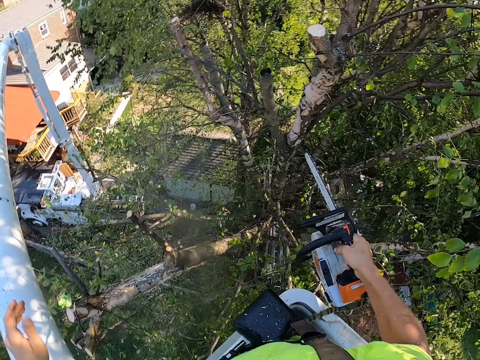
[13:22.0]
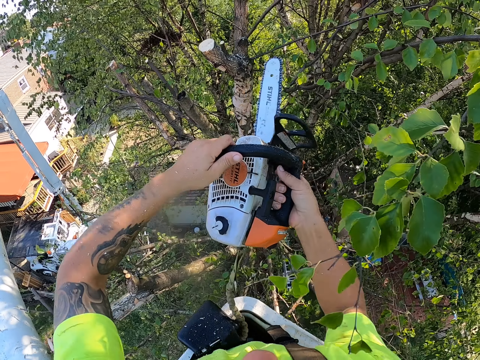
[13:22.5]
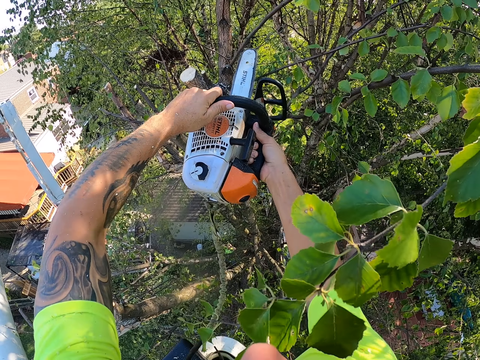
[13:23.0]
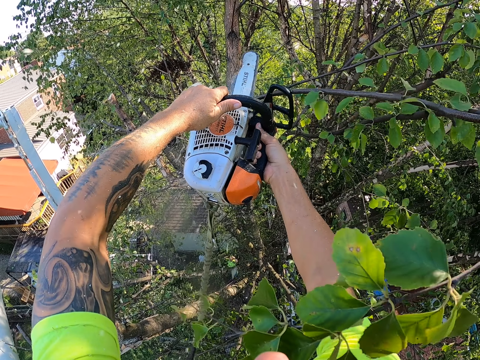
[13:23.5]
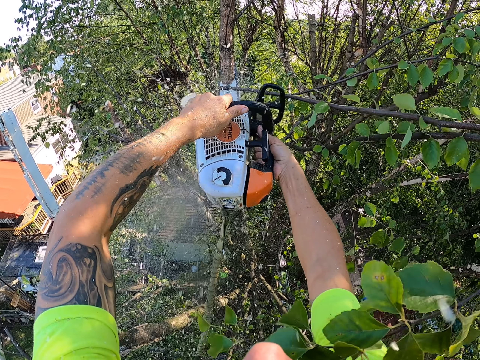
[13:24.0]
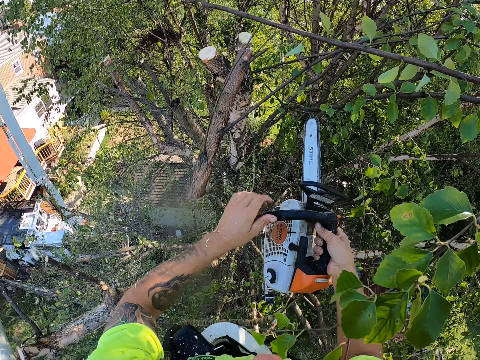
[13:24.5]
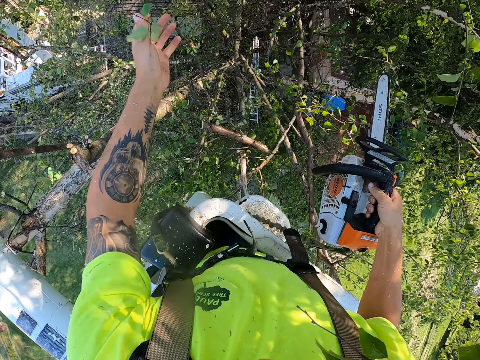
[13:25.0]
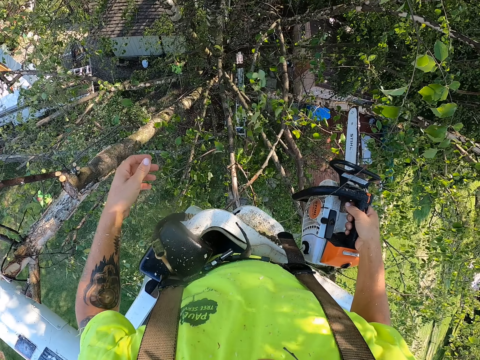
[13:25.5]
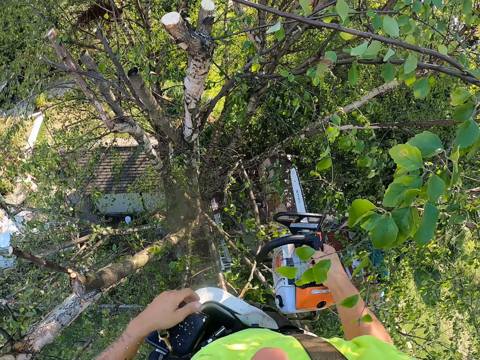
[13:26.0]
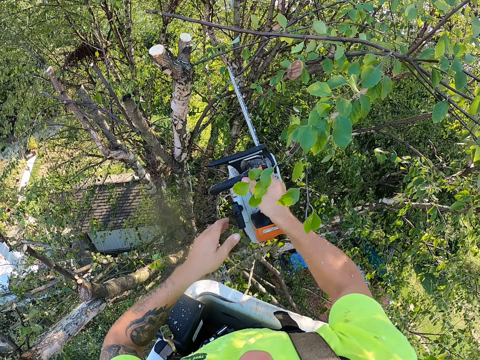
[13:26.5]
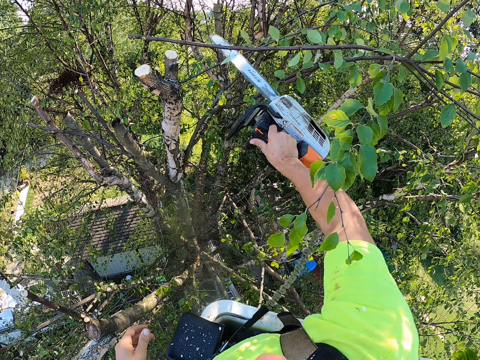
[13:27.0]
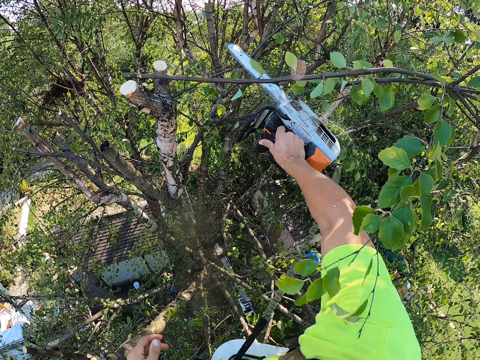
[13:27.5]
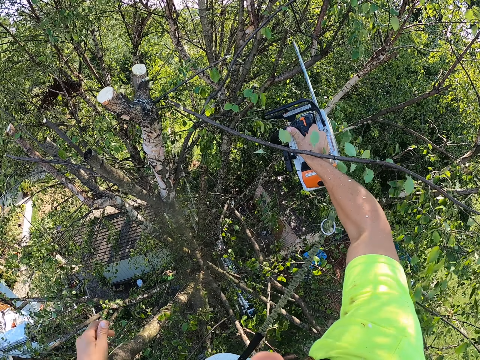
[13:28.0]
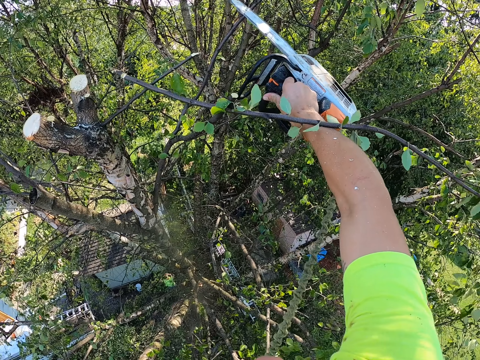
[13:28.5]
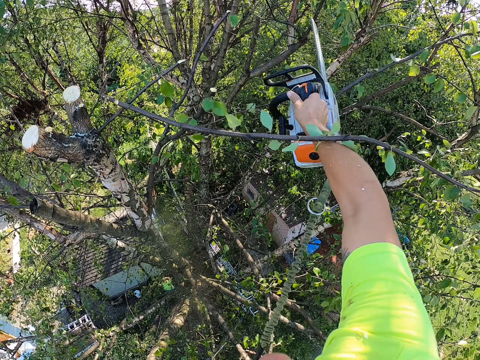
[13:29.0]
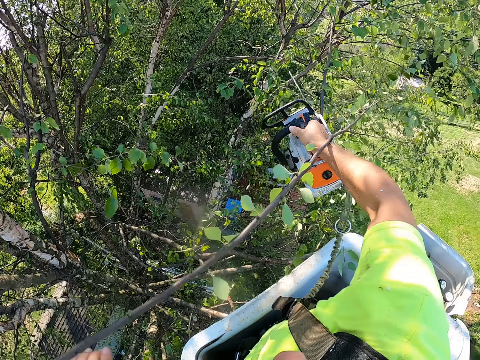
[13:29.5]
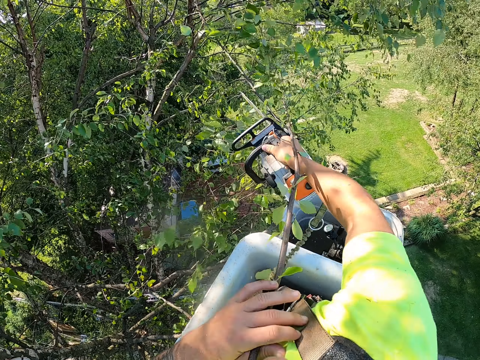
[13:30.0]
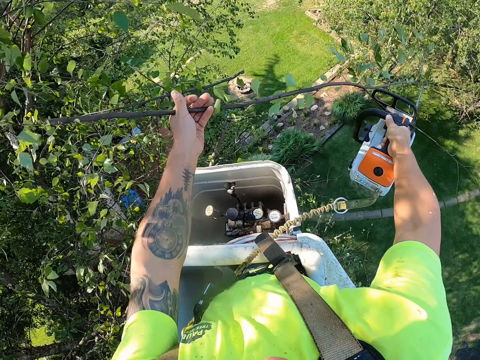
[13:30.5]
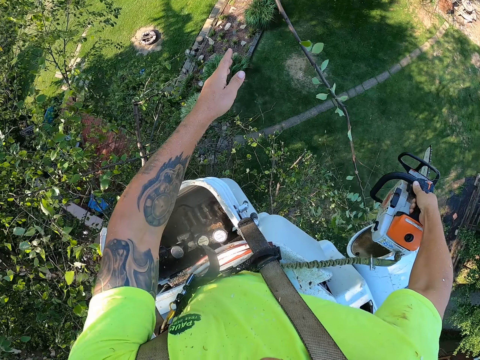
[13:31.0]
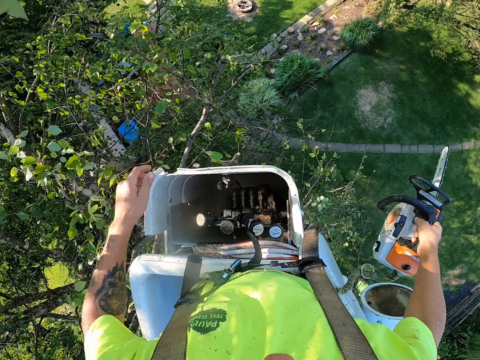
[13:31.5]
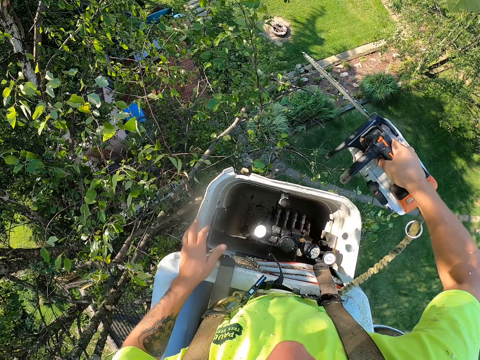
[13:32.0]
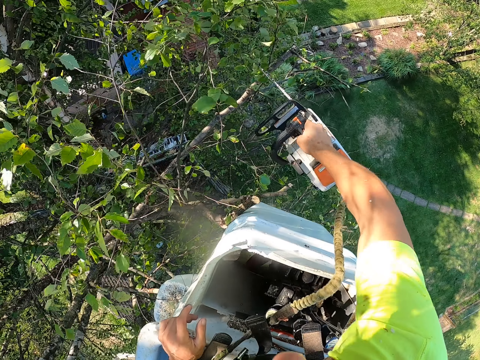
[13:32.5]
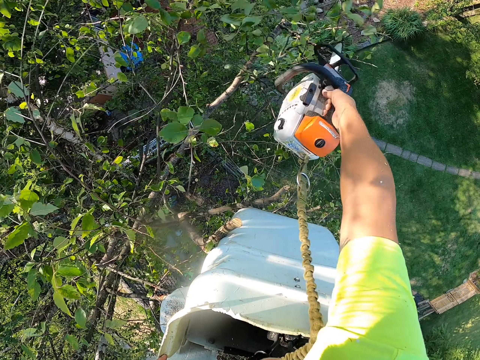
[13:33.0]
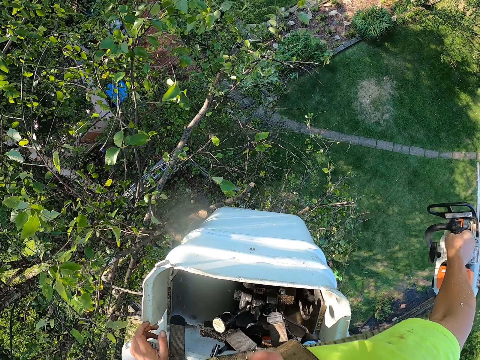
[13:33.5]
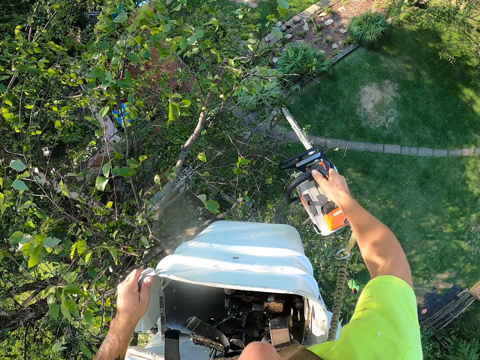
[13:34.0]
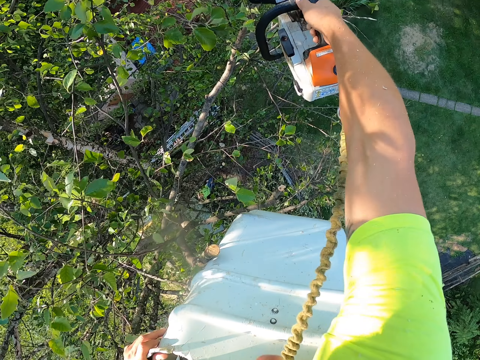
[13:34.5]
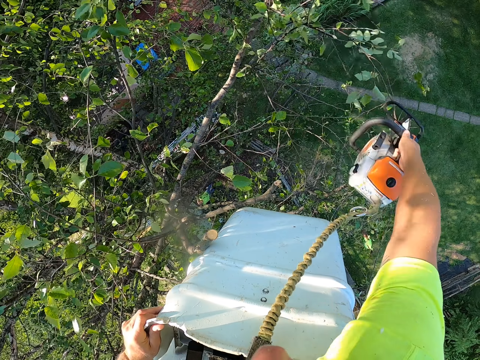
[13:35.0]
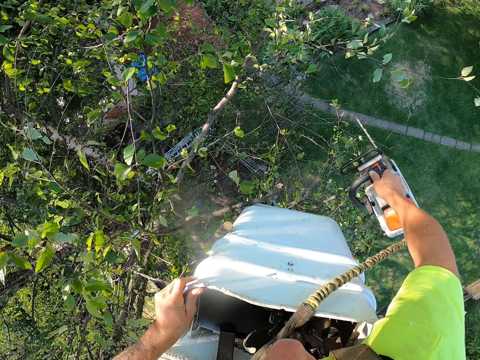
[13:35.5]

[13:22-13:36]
The camera wearer drops the branch from his left hand on the ground. He holds the chainsaw with both hands. He cuts the tree branch with the chainsaw in both hands. He holds the chainsaw with his right hand. He cuts the tree branch with the chainsaw in his right hand. He holds a tree branch with his left hand. He drops the branch from his left hand on the floor. He cuts the tree branch with the chainsaw in his right hand.

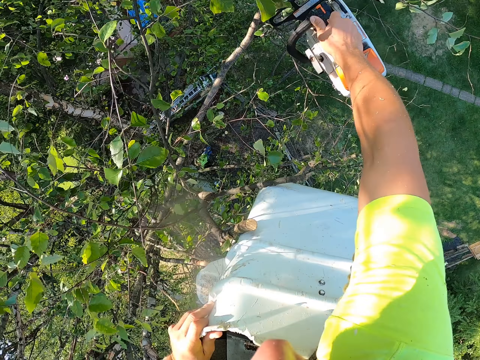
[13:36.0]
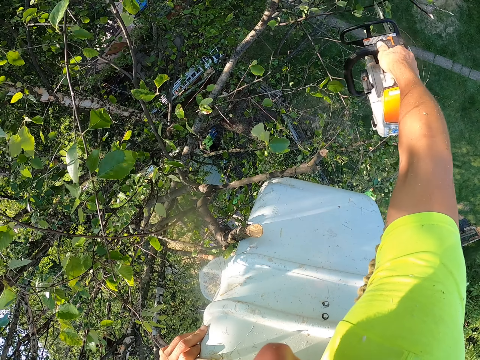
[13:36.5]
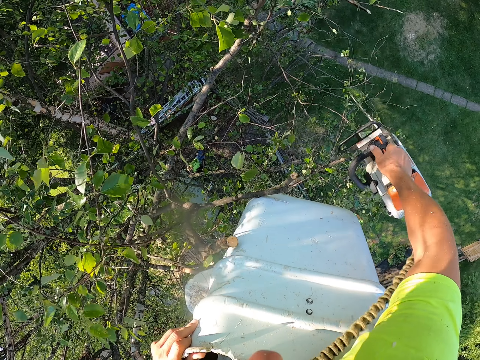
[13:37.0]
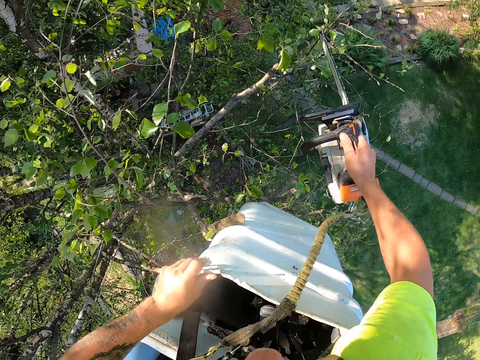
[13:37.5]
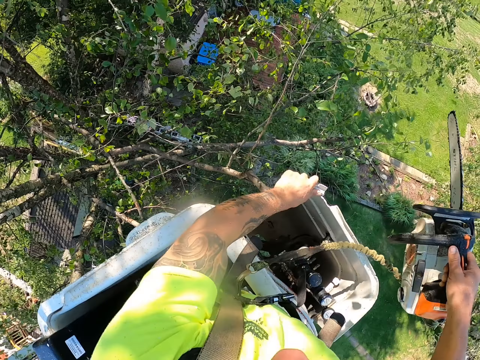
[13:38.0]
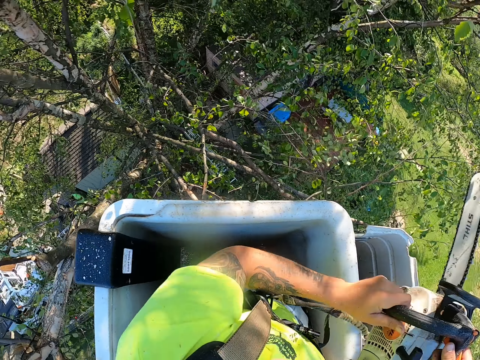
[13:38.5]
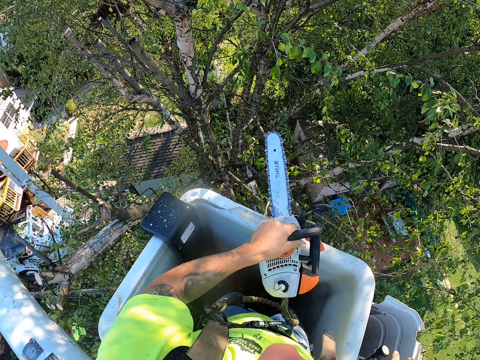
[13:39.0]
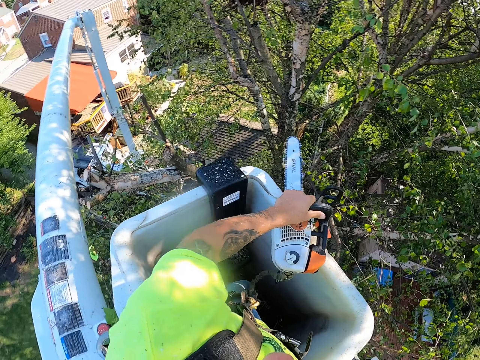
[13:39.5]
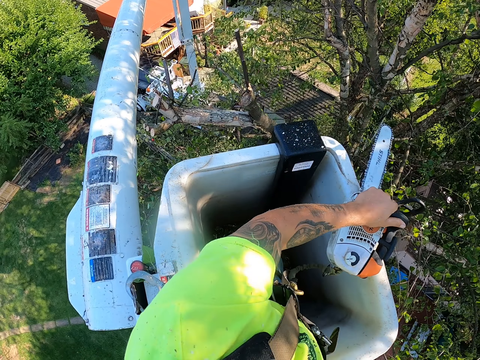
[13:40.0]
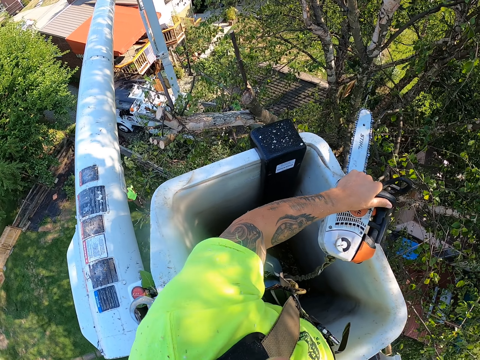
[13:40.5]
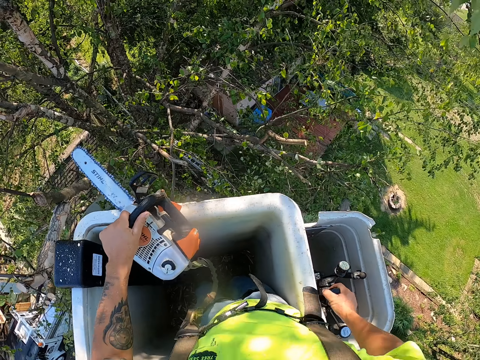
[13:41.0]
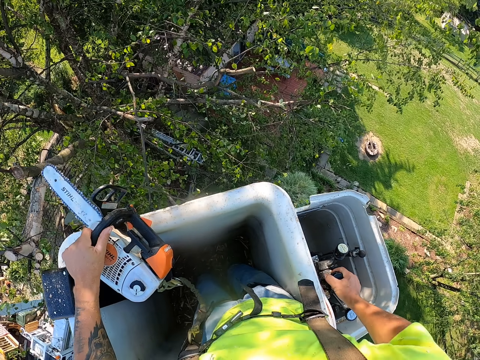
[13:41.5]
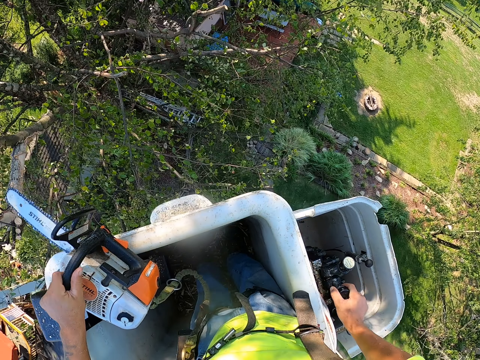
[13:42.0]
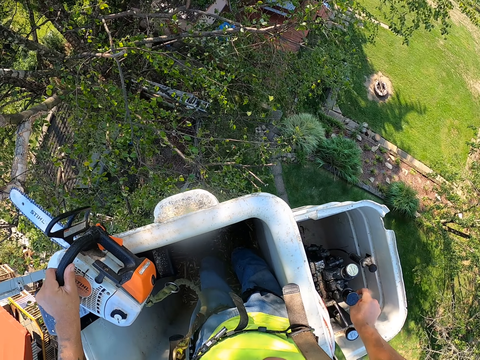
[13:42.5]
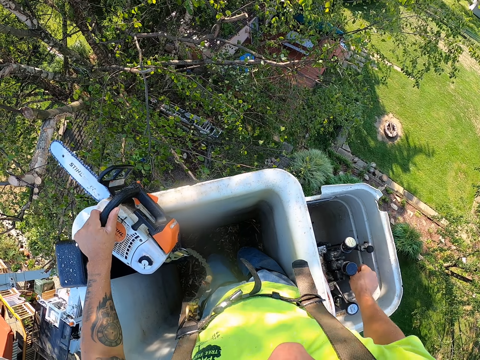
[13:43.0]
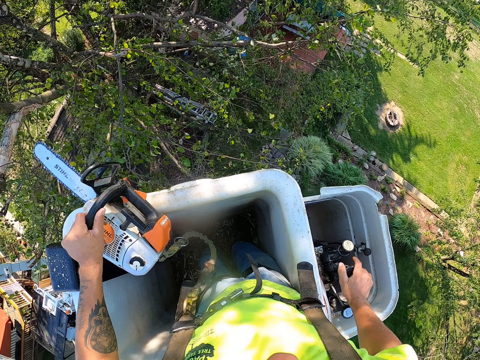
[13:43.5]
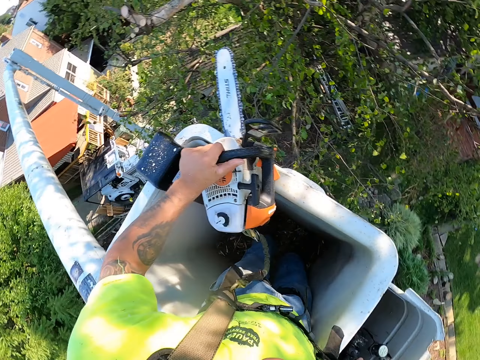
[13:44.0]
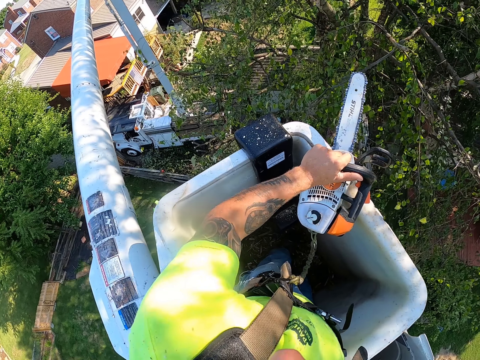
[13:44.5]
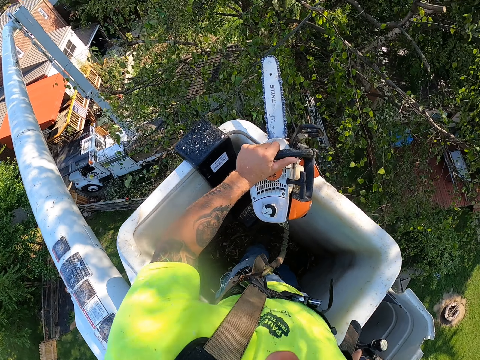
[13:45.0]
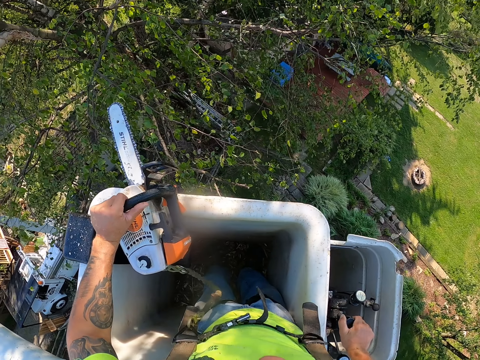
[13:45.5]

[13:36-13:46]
The camera wearer holds the chainsaw with both hands. He holds the chainsaw with his left hand. He controls the boom lift with his right hand on the gear.

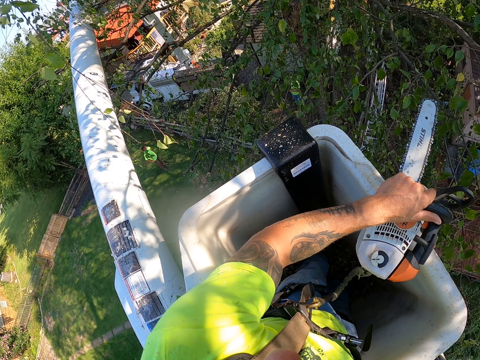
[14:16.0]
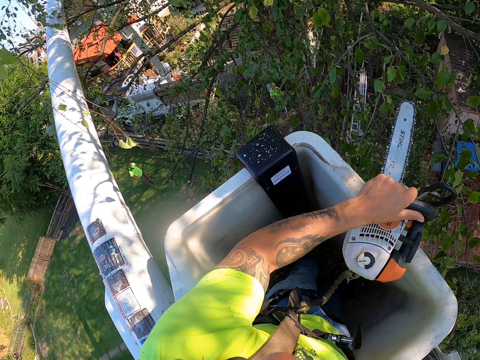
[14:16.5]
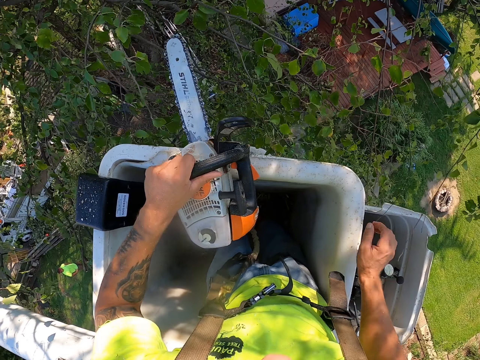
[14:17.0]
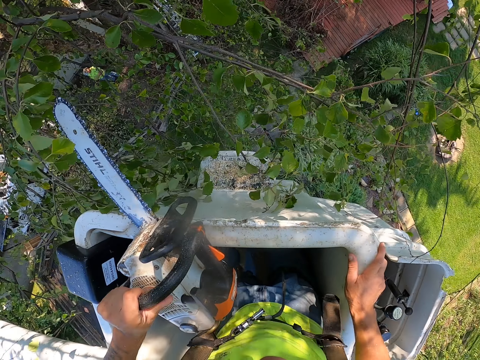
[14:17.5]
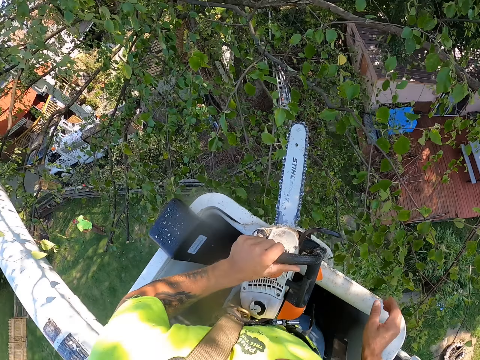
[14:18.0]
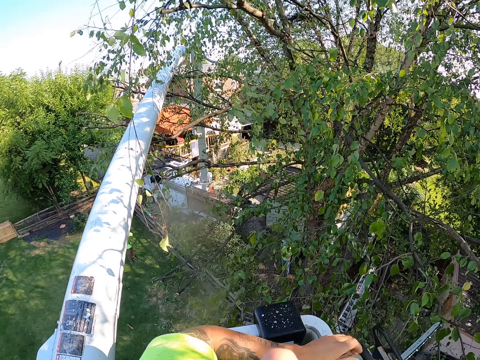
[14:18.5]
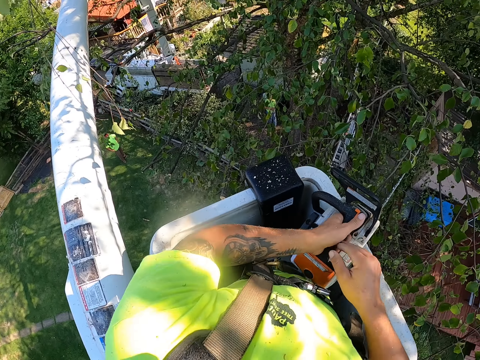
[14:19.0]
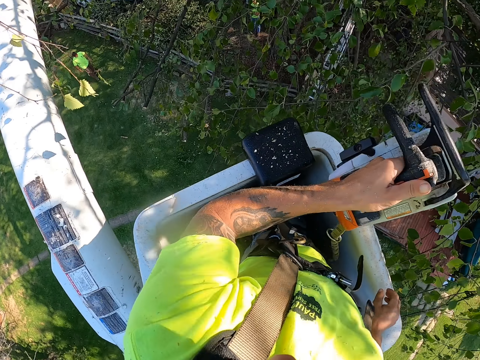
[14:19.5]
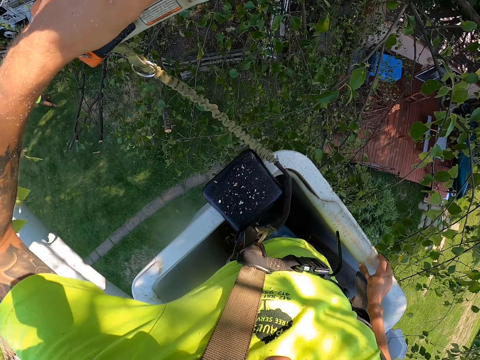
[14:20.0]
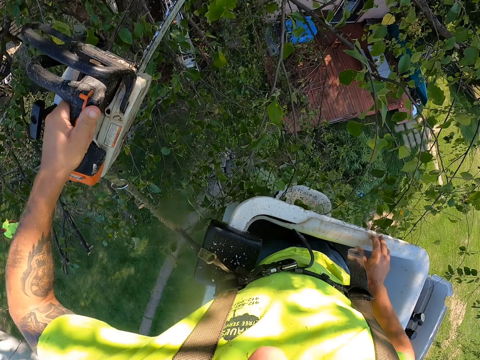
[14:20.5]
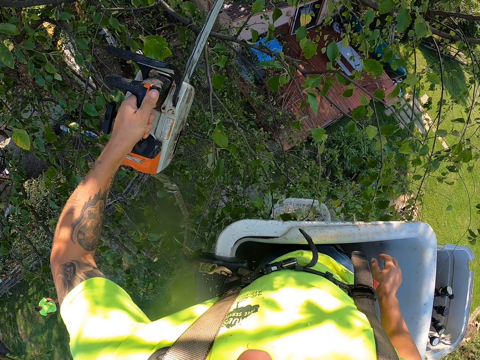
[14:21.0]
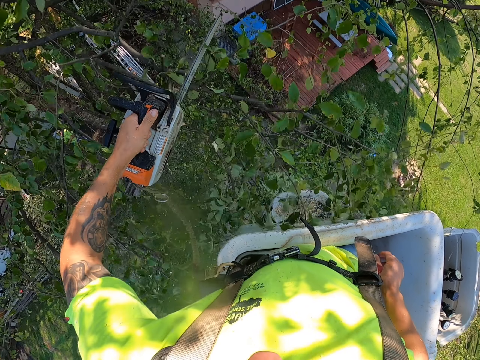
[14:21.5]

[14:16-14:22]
The camera wearer places his right hand on the boom lift. He holds the chainsaw with both hands. He places his right hand on the boom lift. He cuts a branch from the tree with the chainsaw with his left hand.
